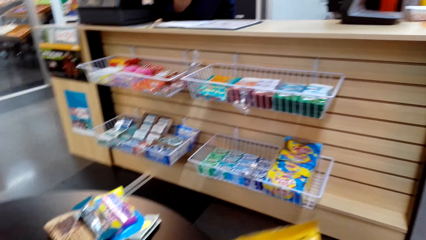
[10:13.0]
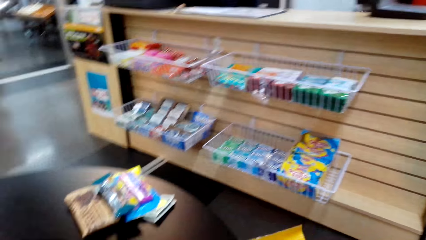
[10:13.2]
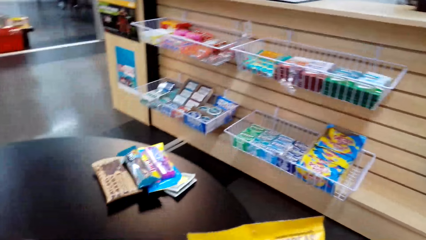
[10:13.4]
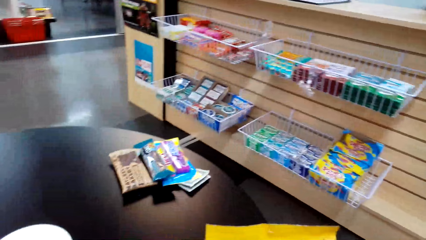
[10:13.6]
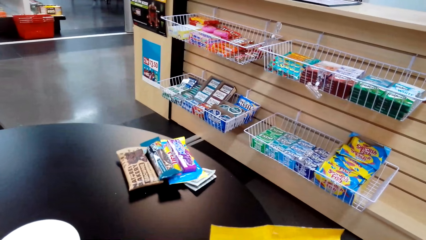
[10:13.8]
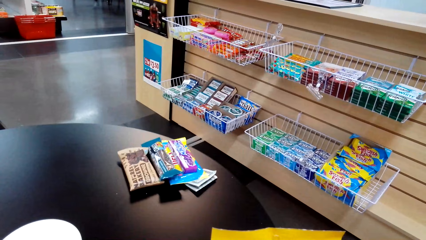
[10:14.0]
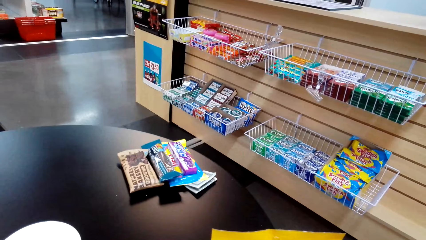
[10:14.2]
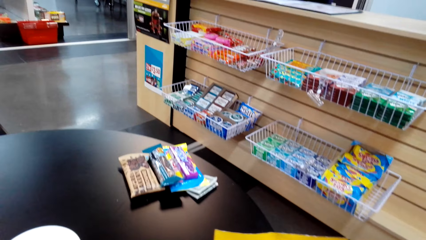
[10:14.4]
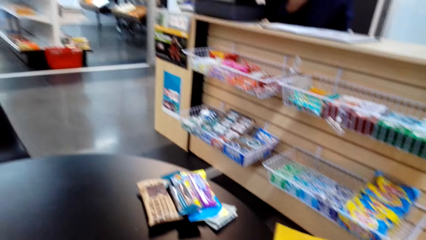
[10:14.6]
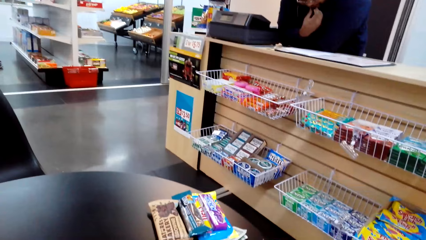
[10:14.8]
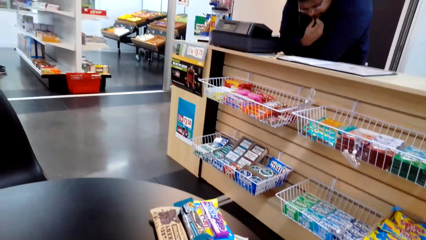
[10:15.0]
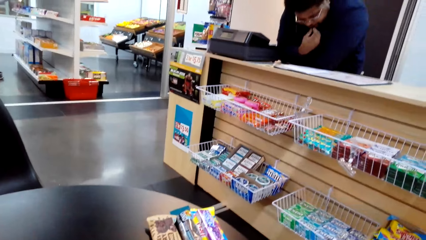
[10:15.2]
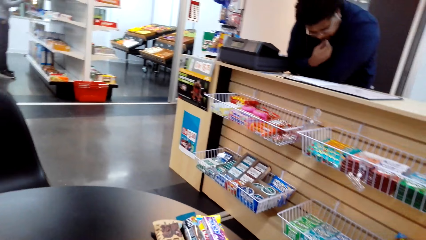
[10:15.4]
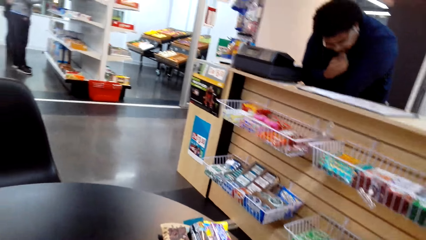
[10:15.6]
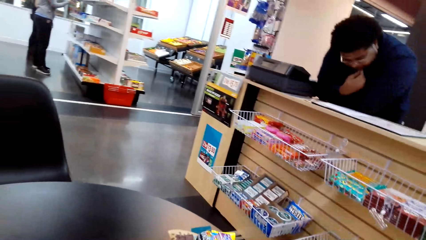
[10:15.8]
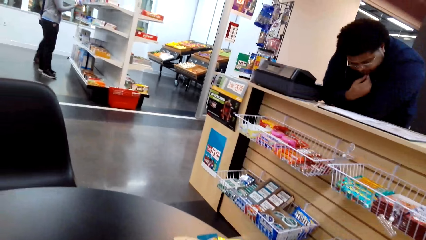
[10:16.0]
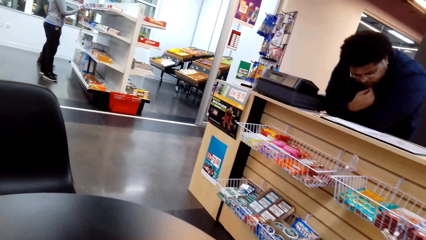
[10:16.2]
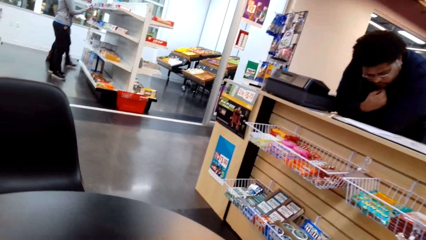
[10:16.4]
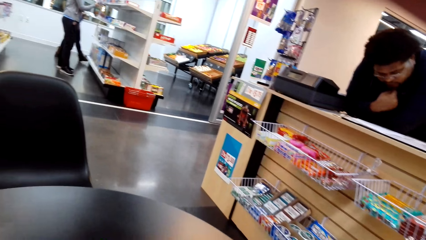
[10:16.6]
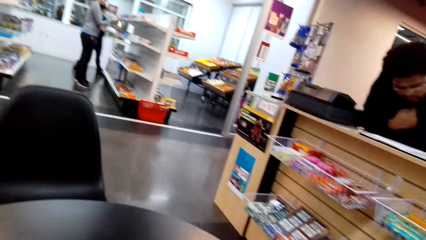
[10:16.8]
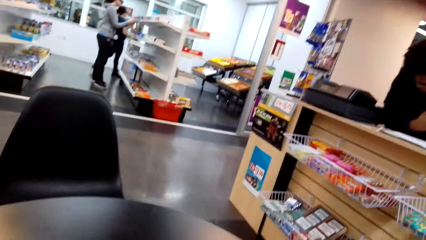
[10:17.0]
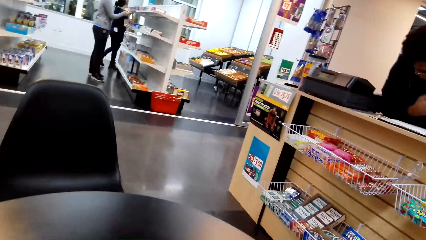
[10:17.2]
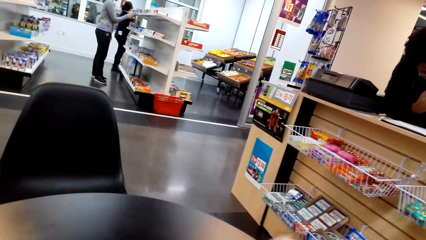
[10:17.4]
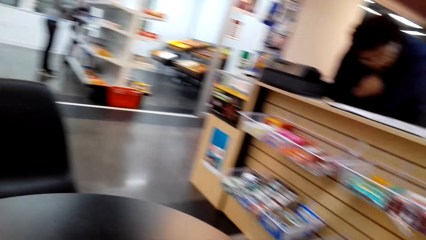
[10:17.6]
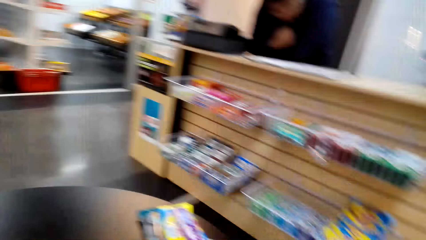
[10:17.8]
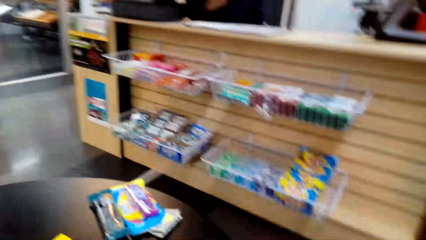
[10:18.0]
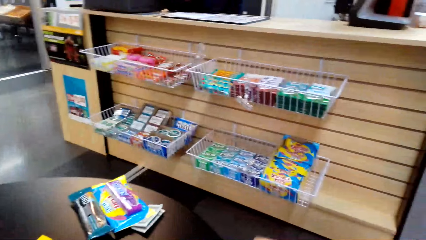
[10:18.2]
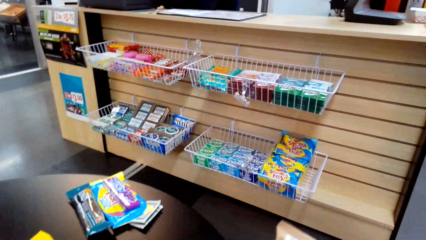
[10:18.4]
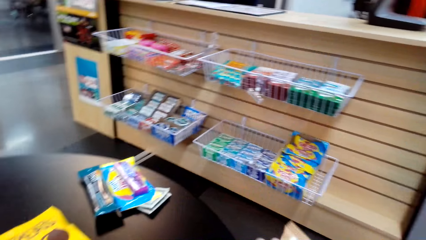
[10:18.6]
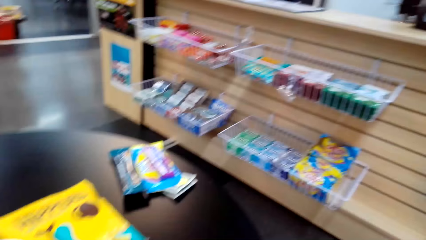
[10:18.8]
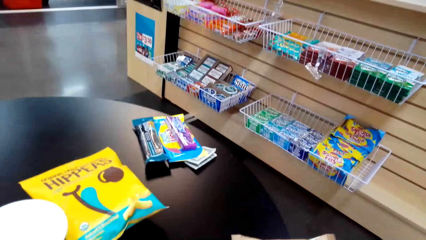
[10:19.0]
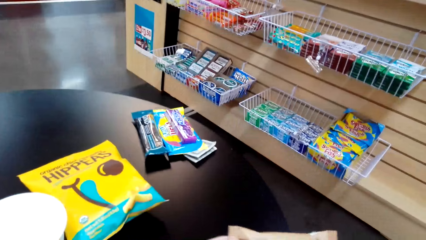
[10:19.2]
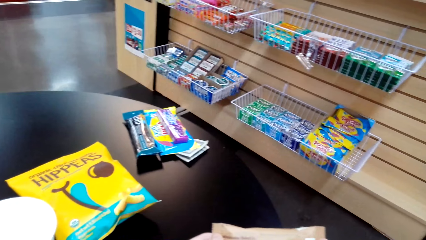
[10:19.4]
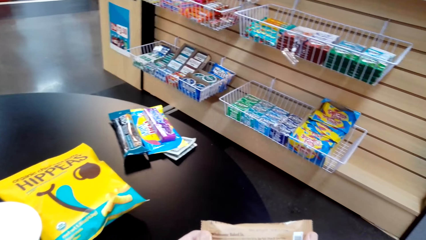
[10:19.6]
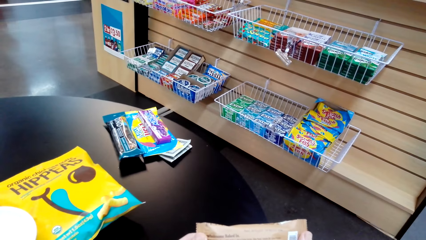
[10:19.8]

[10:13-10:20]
A person reads a book on the counter.

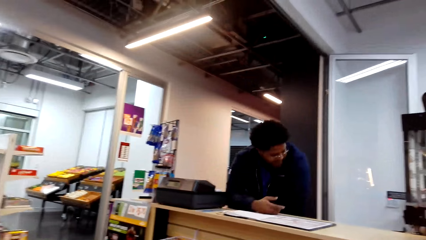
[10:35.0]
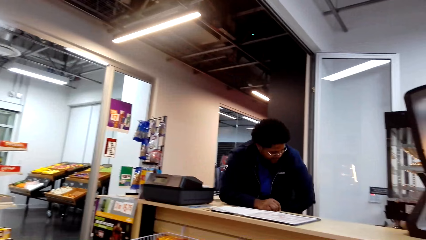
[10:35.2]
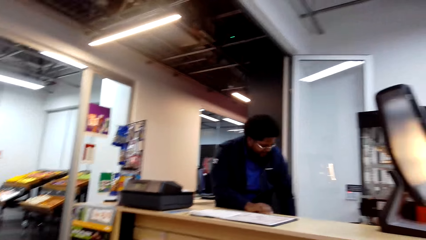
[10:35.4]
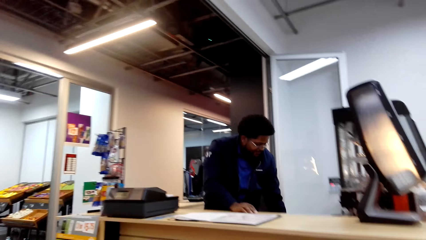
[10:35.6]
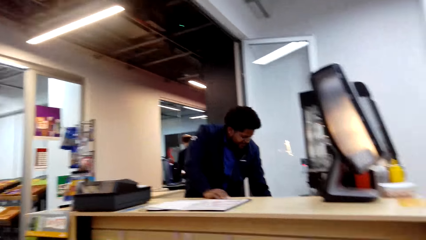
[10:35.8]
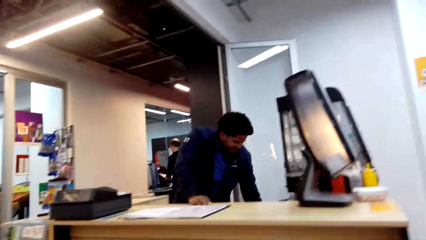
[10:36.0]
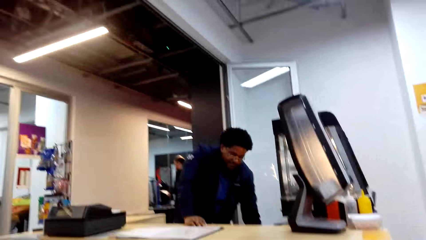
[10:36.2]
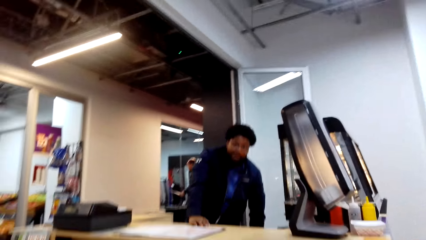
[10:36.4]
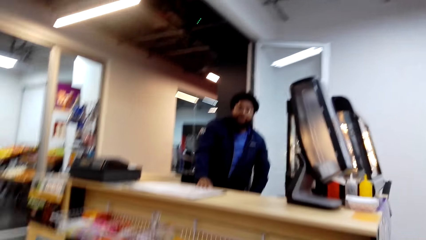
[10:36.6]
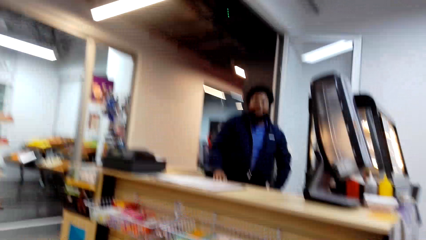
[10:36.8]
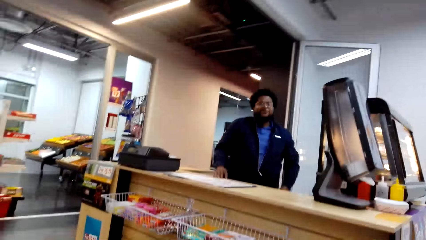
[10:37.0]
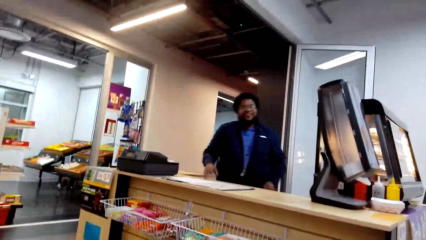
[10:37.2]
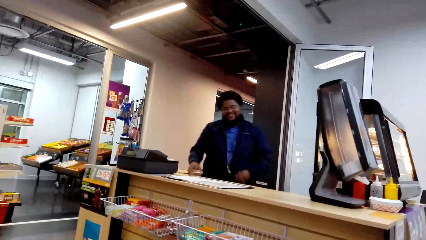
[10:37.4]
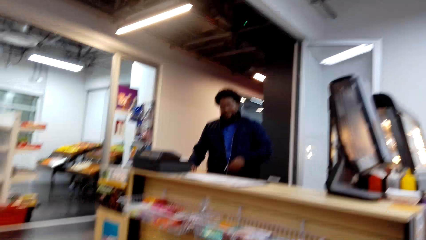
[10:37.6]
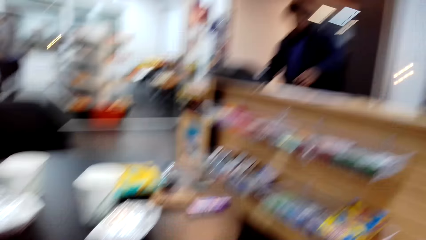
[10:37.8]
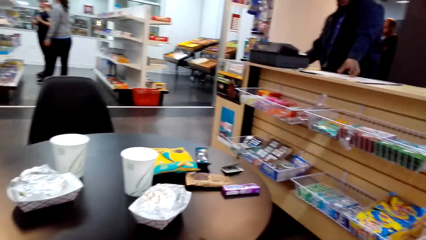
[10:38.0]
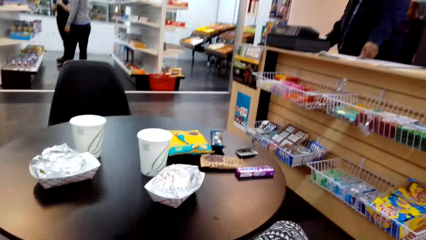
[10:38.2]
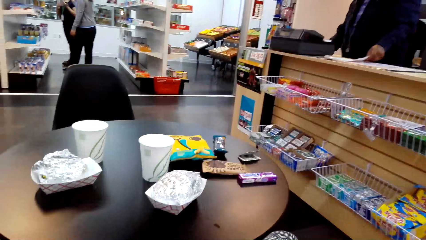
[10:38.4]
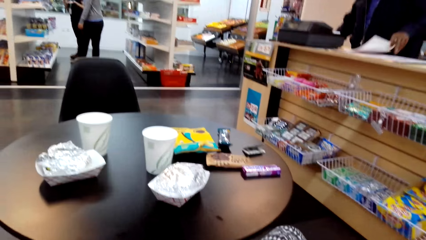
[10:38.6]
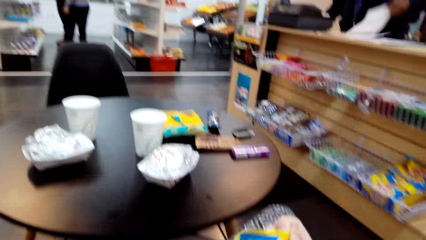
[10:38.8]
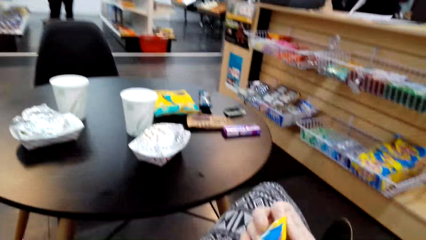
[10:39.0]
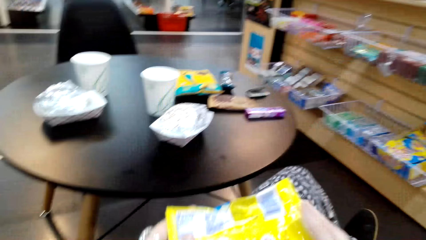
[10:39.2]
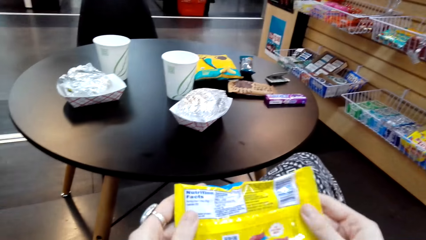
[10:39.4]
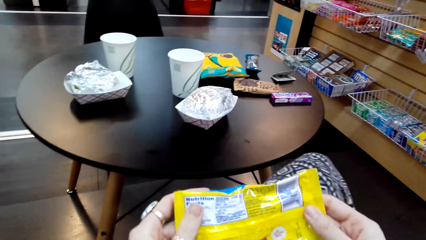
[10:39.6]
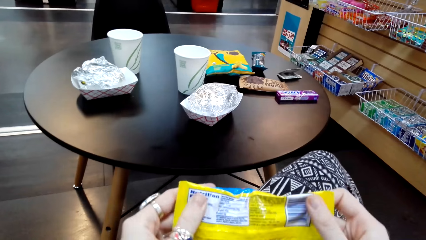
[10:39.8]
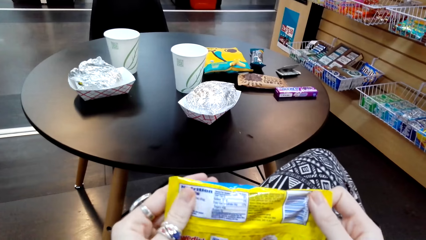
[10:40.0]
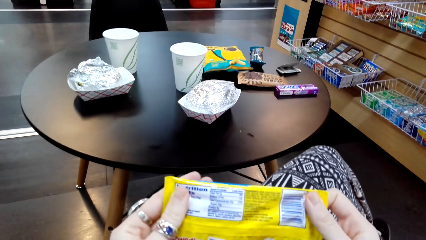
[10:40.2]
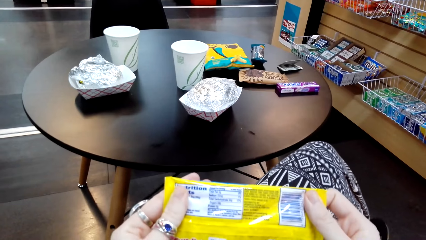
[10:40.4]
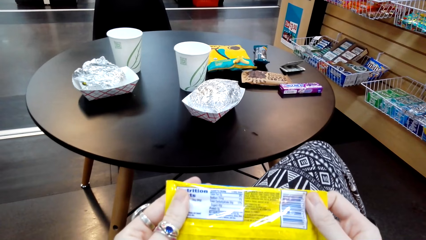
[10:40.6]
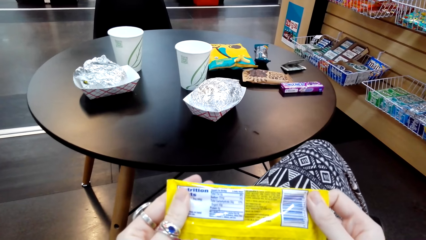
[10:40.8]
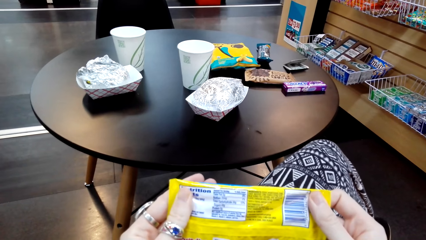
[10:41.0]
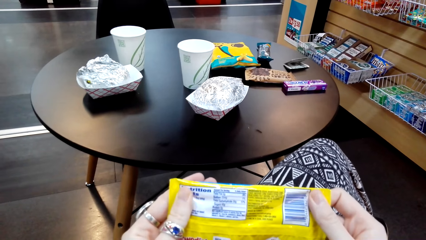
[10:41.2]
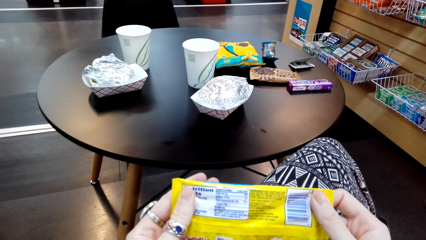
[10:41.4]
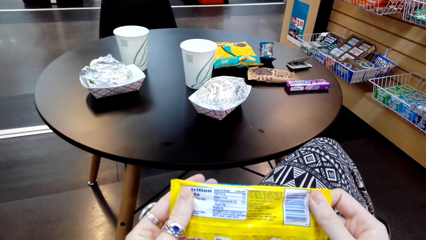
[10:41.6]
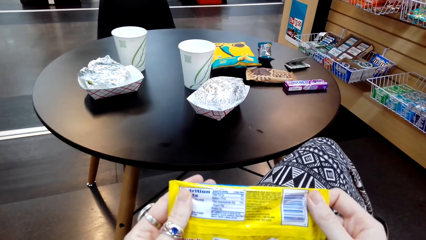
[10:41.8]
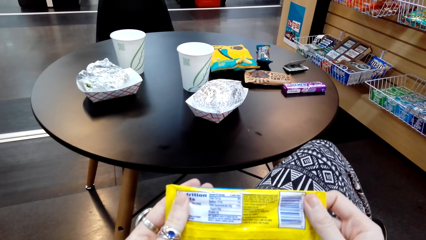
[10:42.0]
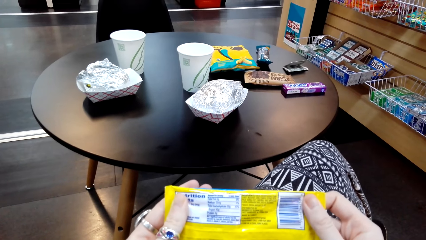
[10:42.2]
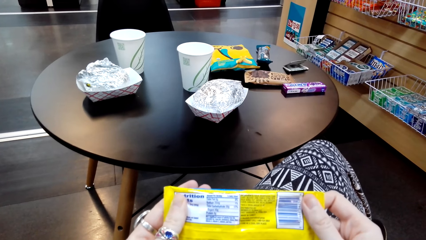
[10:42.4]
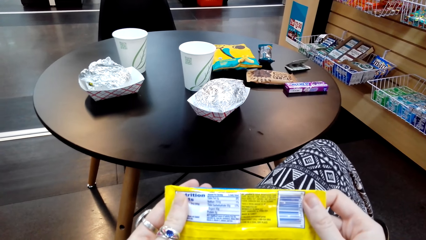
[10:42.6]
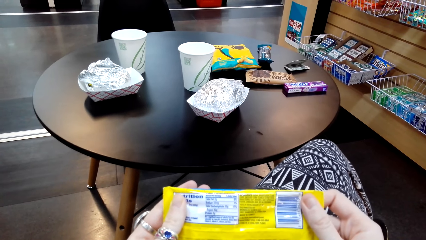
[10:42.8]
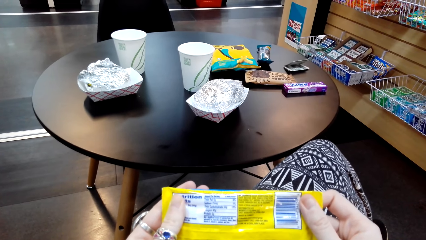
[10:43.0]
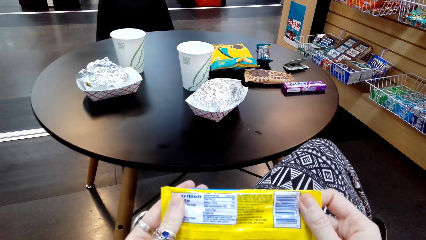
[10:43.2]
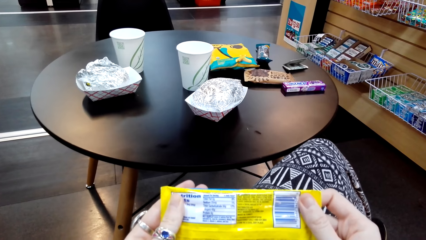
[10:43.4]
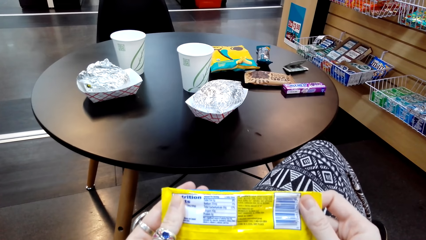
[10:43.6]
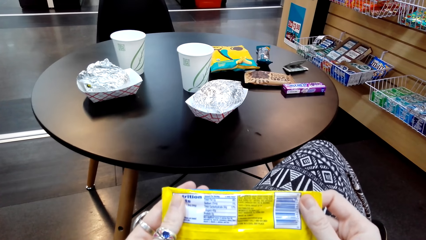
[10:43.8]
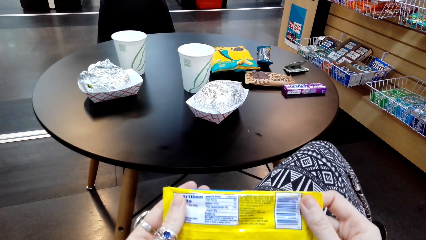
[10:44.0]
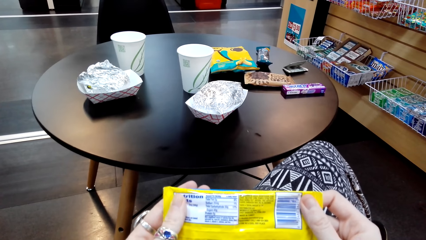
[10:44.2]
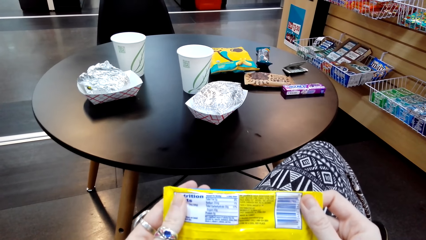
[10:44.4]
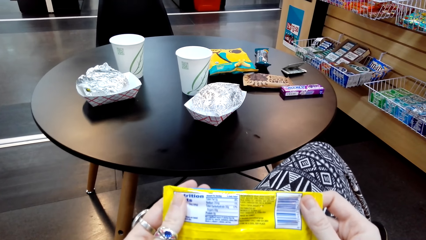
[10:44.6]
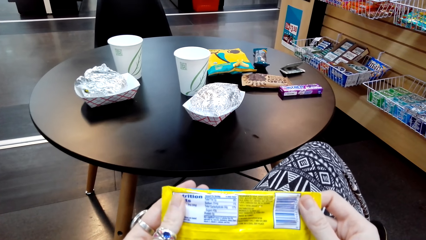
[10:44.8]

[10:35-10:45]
A person picks up a piece of paper at the counter. The camera wearer reads a sachet of nutrition snacks. The person touches the piece of paper in the counter.
